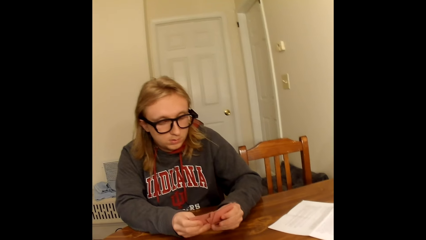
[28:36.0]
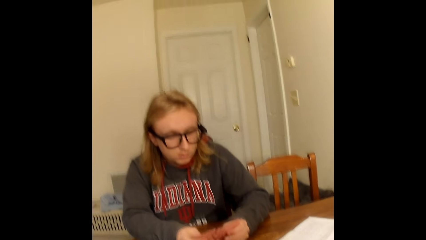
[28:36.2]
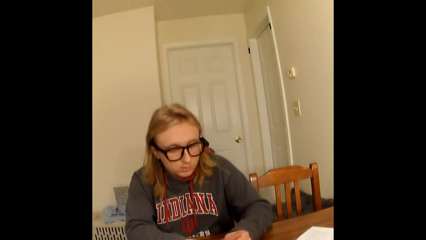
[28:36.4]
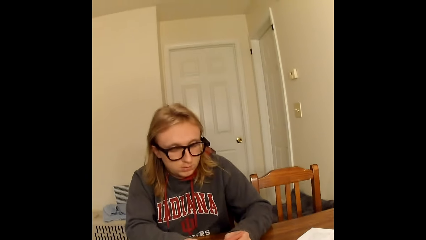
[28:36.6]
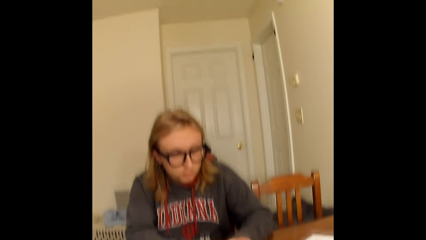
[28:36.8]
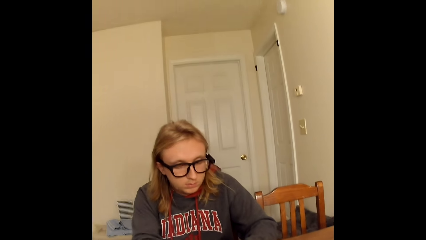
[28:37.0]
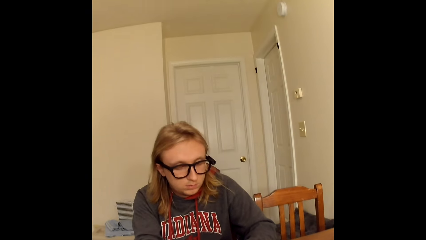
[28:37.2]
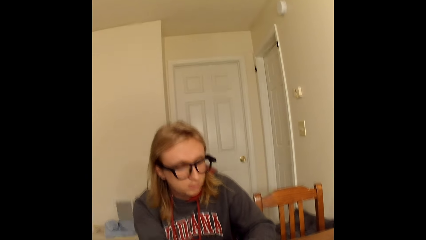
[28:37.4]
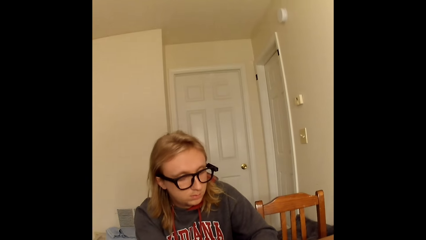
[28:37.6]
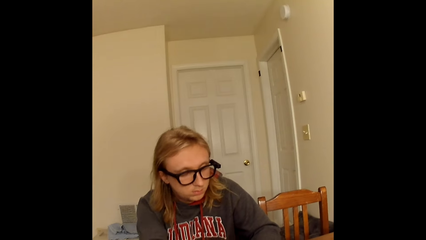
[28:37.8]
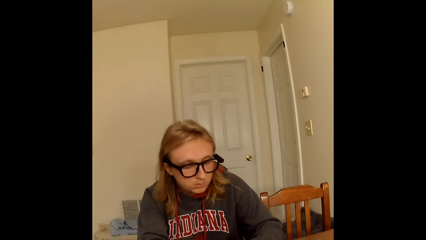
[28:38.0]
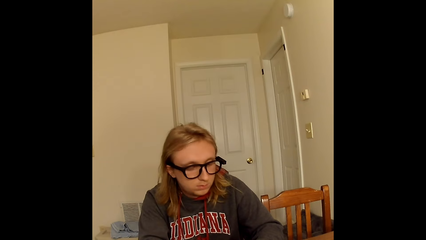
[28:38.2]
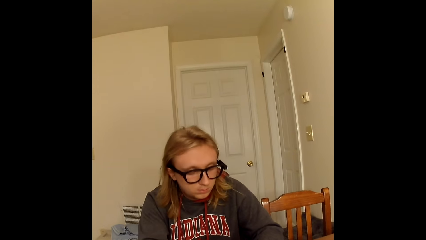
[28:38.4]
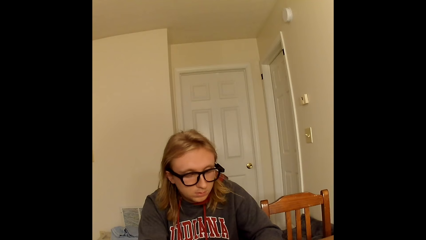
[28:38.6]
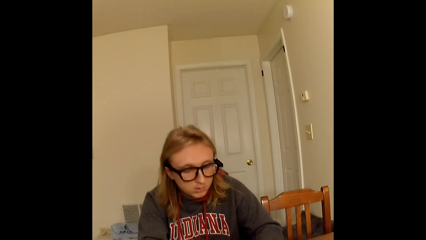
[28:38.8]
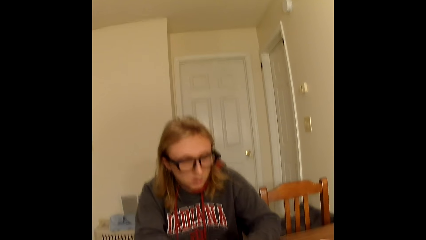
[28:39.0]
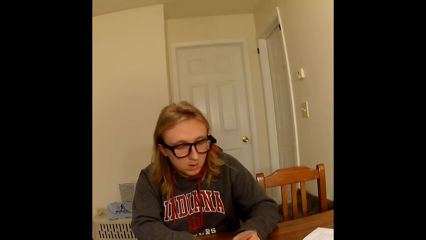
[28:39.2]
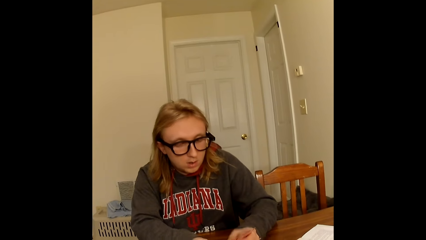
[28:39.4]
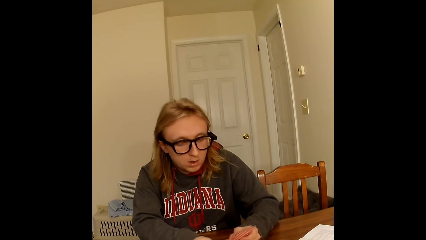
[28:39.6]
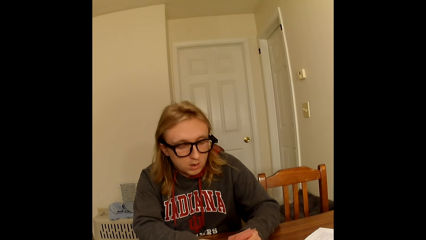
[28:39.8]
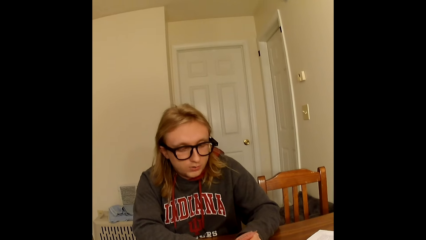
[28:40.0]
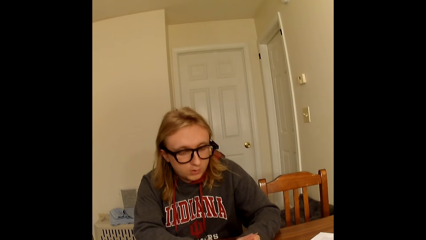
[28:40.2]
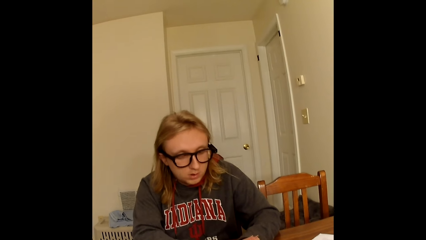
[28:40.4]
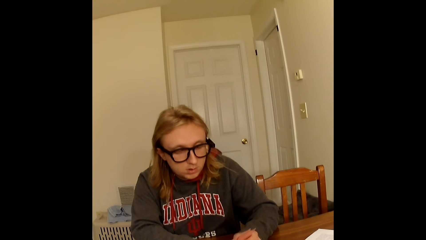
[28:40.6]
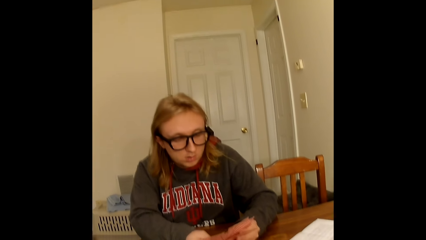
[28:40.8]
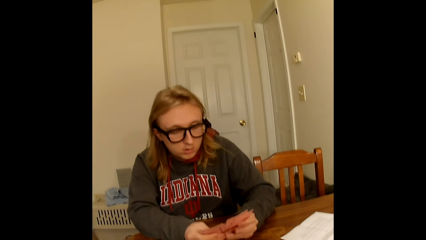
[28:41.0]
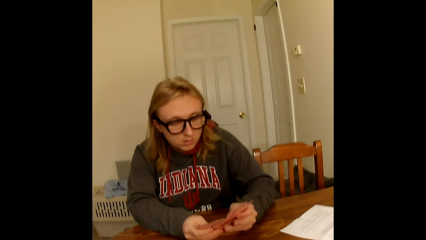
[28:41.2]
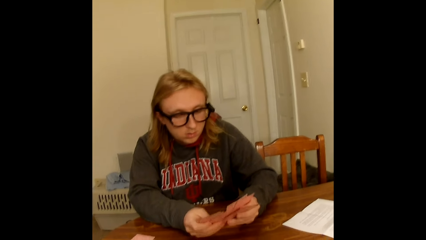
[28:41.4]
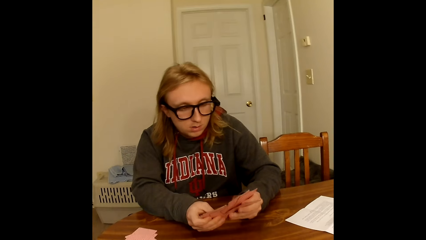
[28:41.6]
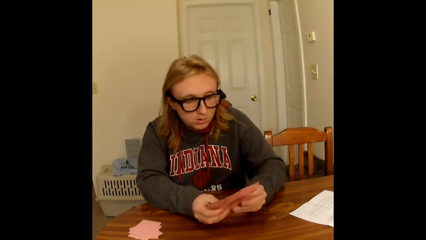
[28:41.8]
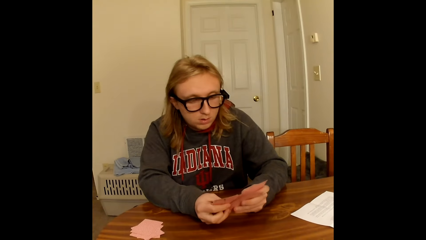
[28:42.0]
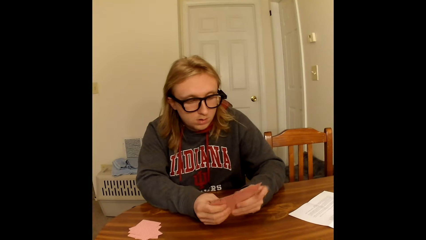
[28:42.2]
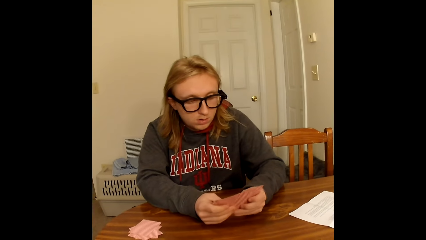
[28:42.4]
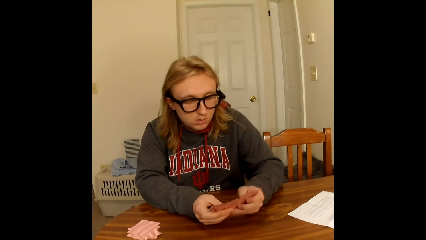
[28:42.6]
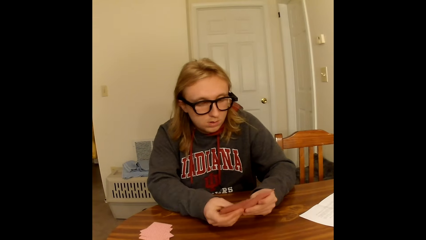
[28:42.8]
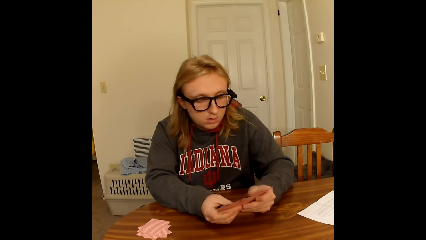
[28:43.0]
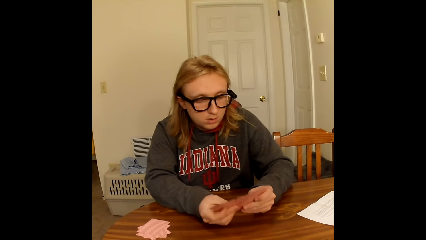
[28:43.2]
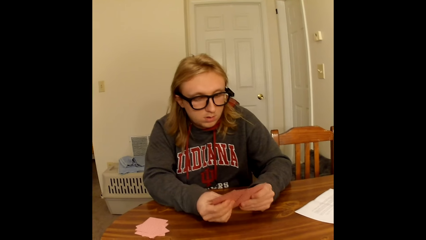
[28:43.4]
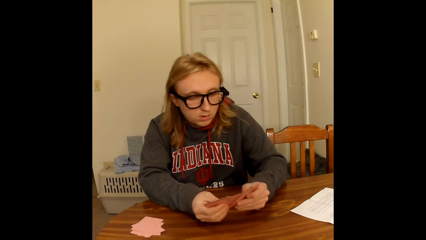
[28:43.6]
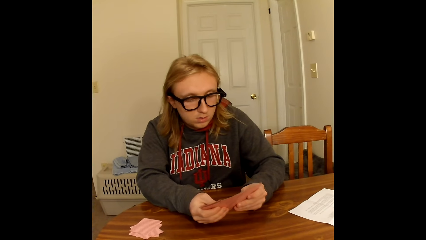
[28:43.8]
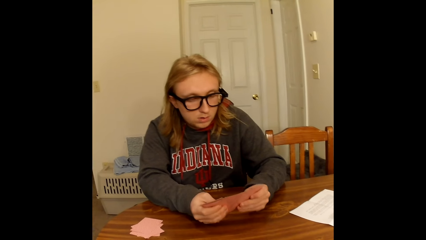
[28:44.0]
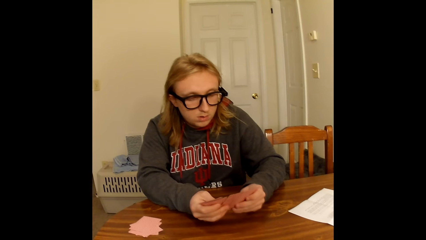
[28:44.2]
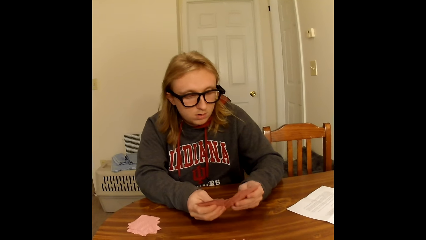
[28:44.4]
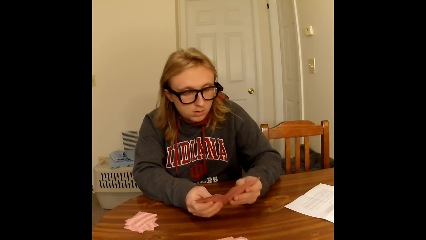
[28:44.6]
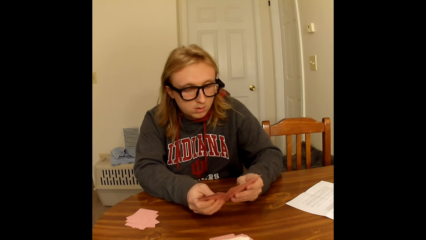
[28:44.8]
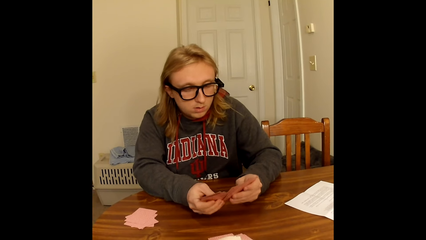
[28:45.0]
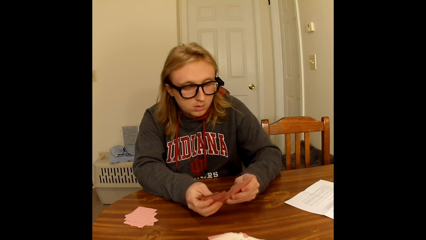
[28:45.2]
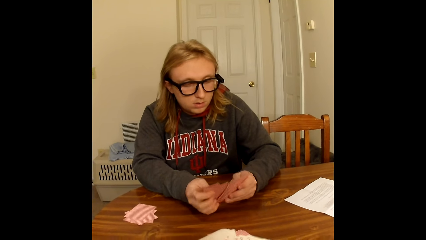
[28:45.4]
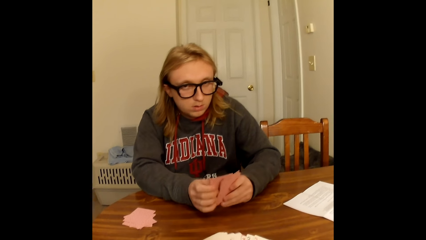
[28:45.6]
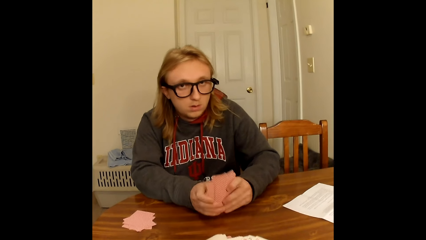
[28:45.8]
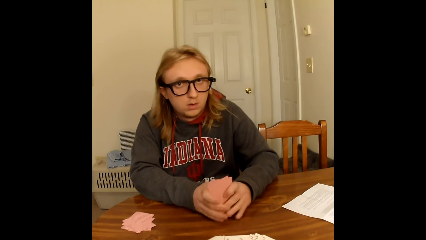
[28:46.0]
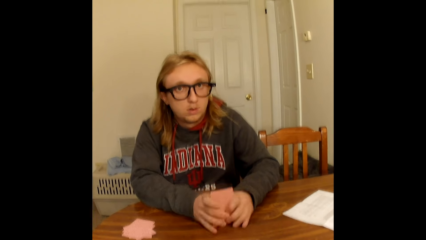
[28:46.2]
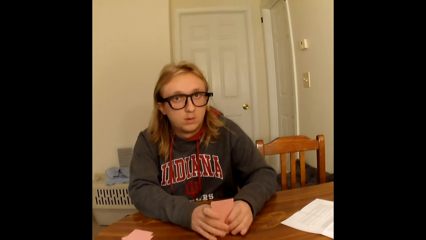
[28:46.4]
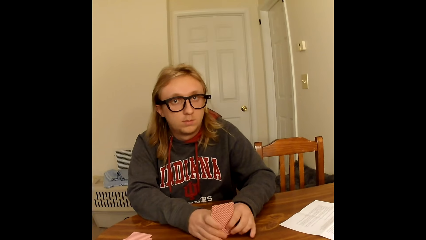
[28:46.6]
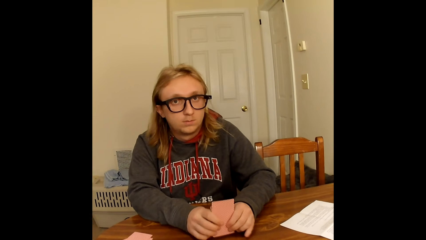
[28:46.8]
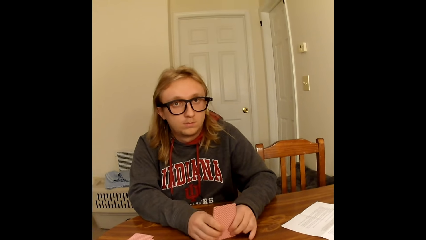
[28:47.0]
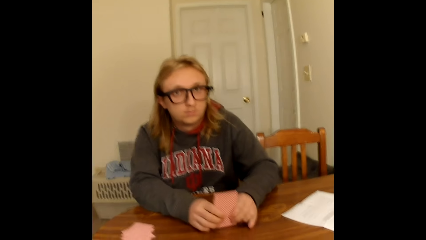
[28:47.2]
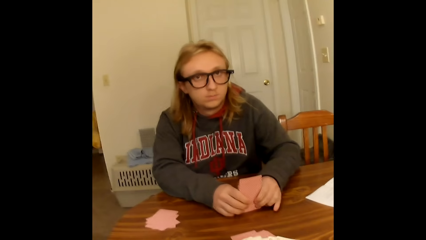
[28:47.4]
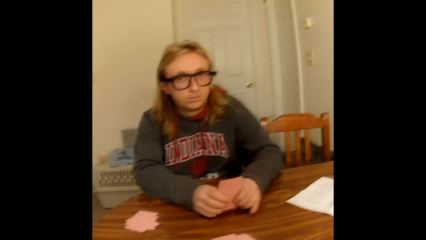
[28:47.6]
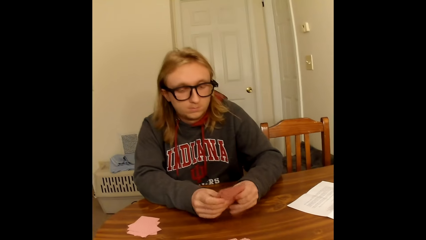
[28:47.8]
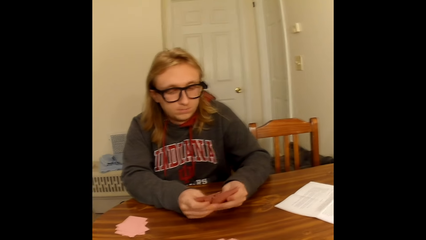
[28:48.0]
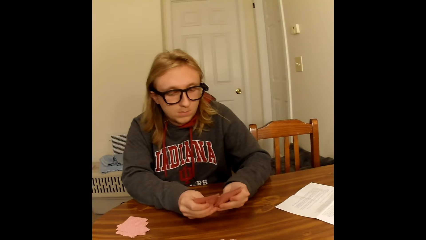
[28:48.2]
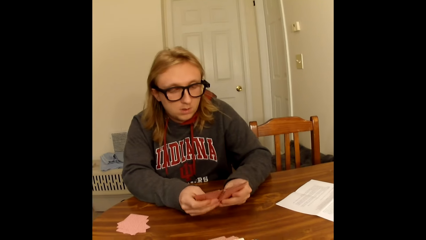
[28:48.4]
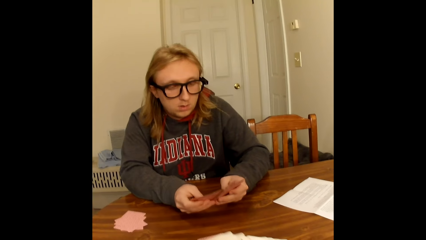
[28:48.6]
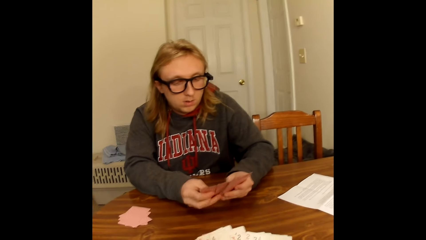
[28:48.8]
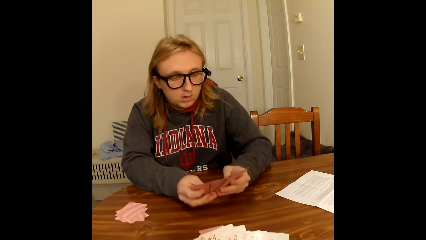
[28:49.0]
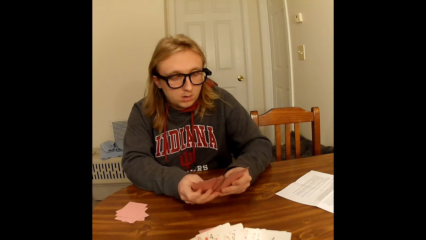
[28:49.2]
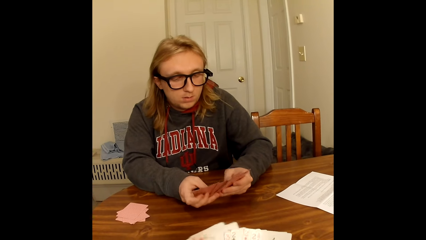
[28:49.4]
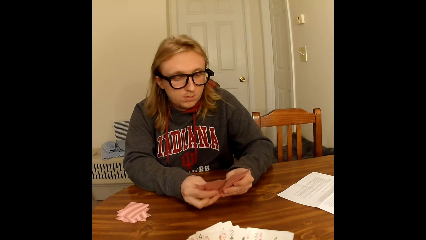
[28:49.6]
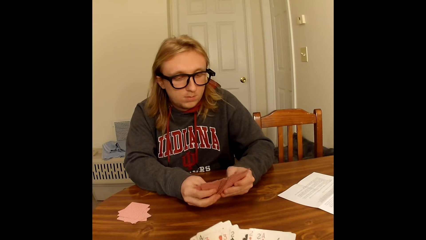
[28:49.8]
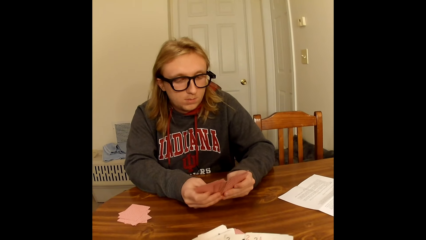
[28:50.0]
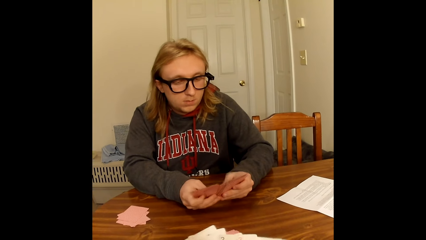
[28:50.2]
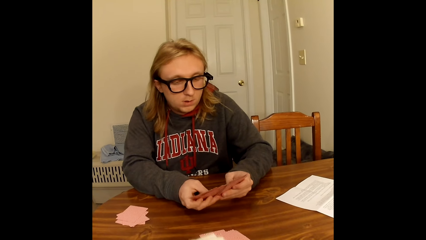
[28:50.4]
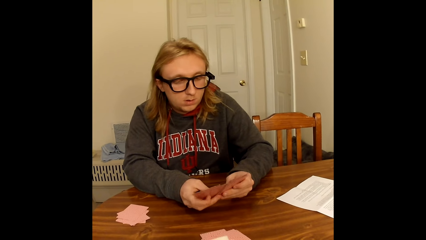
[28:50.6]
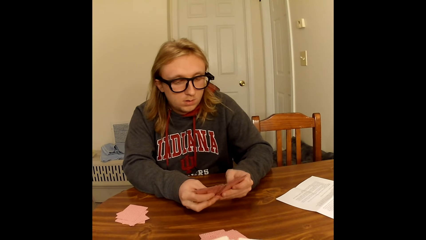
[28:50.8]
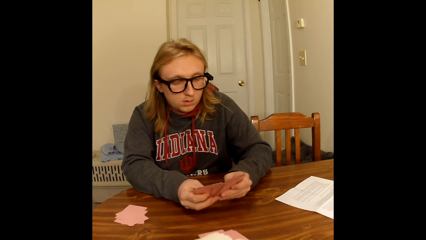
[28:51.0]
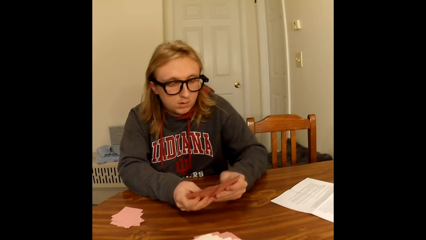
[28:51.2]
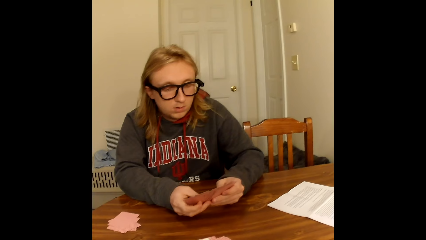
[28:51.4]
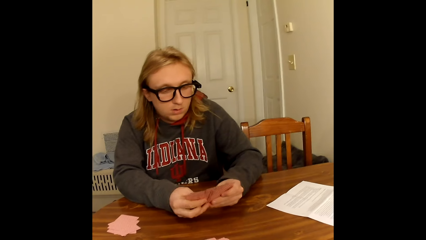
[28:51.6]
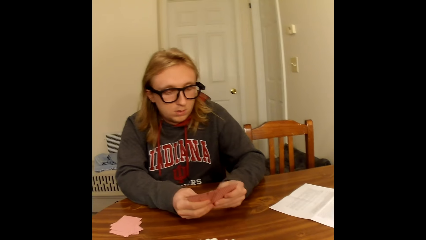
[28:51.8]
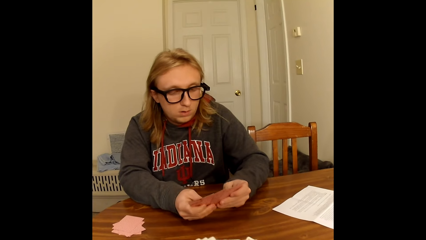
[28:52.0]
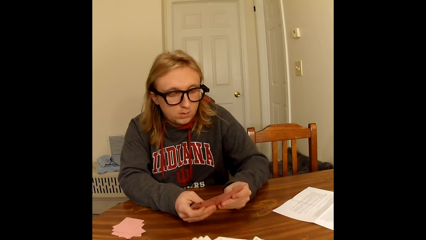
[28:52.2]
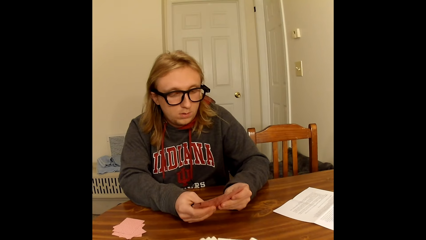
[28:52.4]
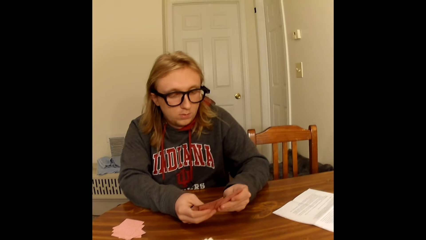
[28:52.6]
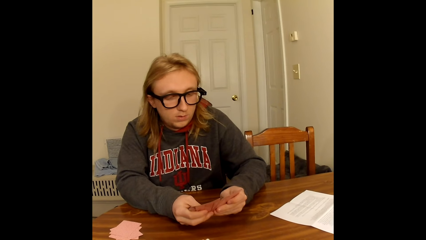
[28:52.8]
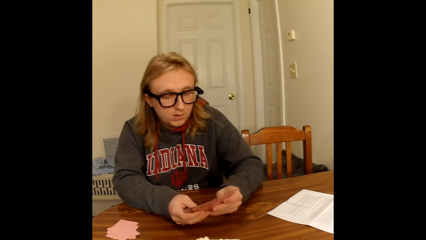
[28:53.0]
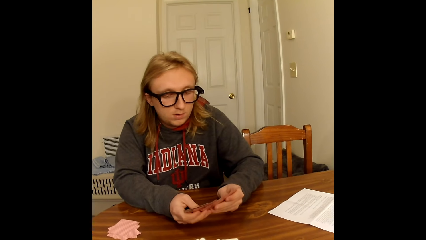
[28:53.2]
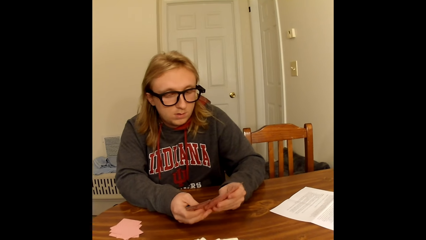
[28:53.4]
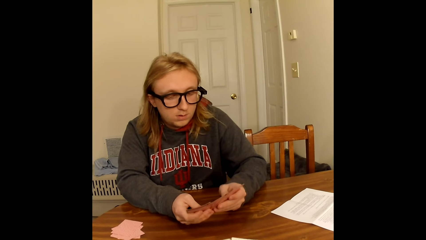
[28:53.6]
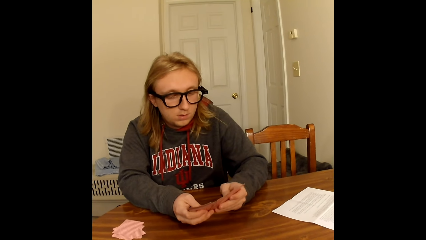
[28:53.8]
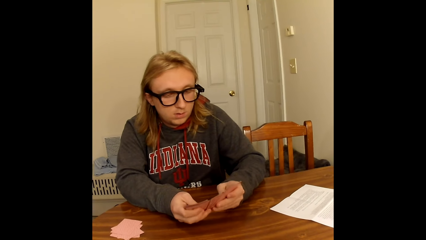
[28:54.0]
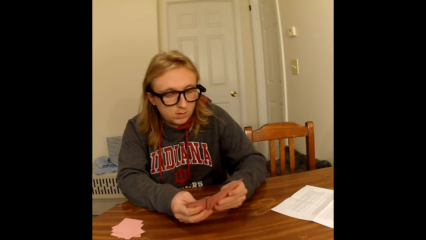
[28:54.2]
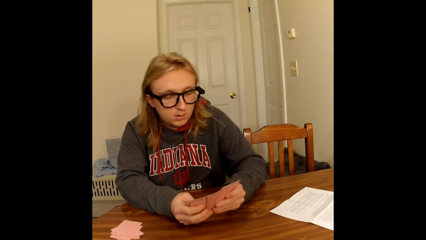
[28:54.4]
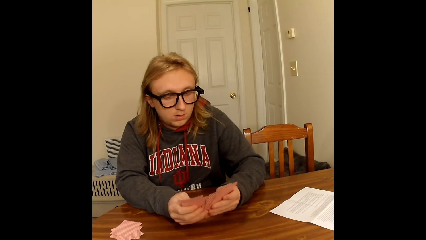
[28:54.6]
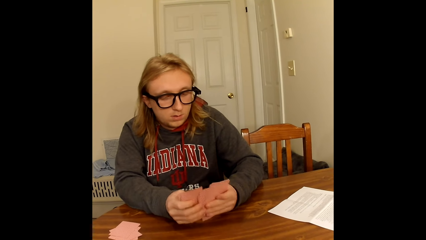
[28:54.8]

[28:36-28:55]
A man places a playing card face down on the table with his right hand. He holds the playing cards face up to him with both hands on the table. He spreads the playing cards in his hands with both hands. He arranges the playing cards in his hands to a single deck with both hands and taps the table with the deck of playing cards in both hands. The camera wearer arranges the cards. The man moves the cards on the table. He holds the playing cards face up to him with both hands on the table. He spreads the playing cards in his hands with both hands. He arranges the cards. He arranges the cards again.
